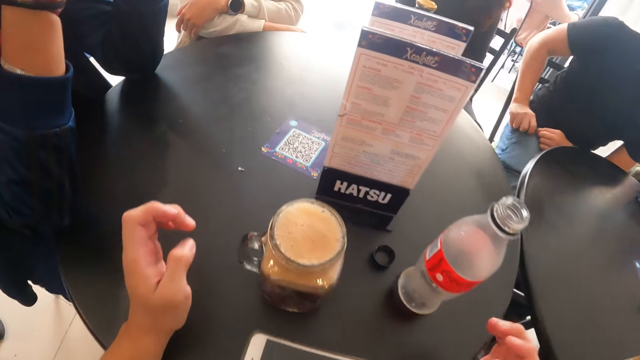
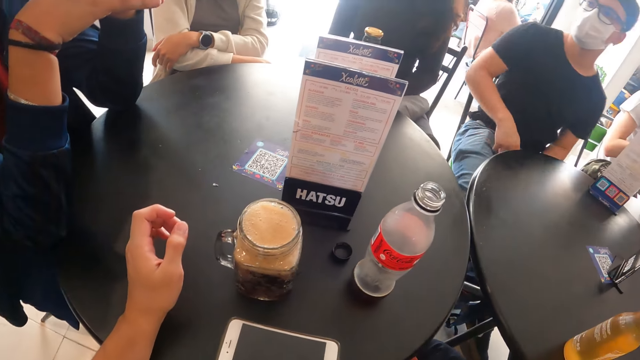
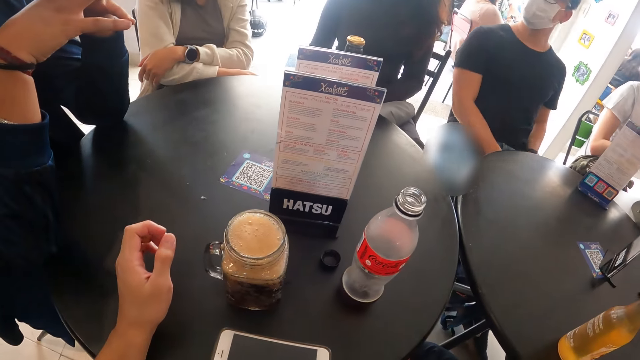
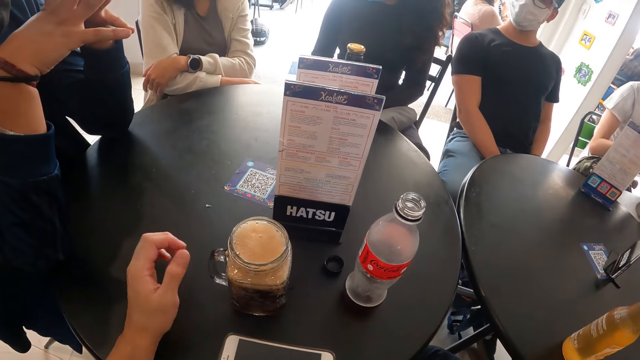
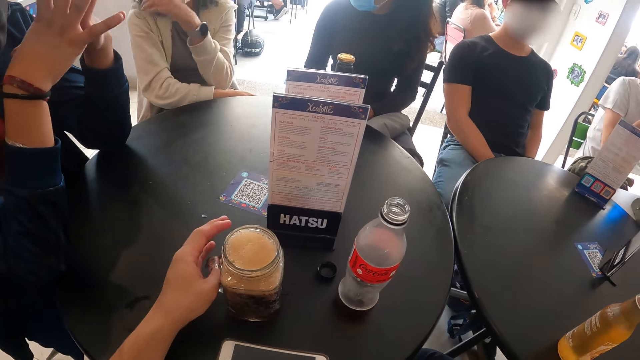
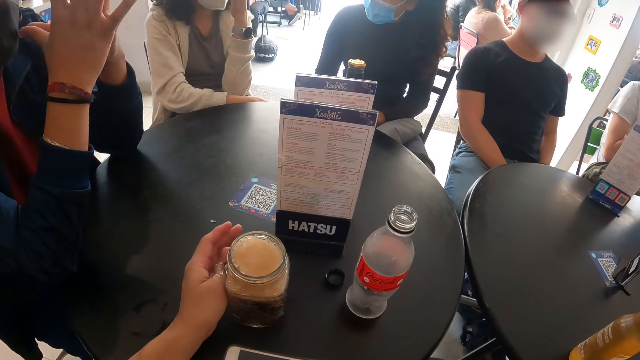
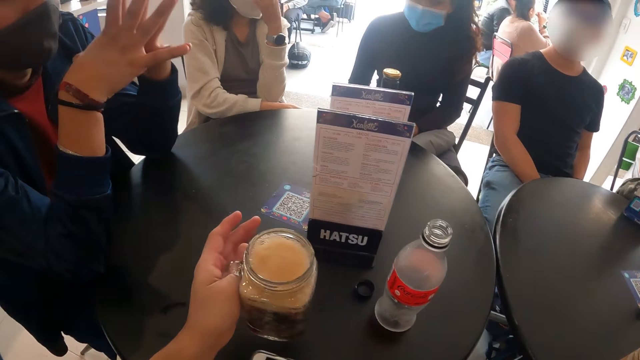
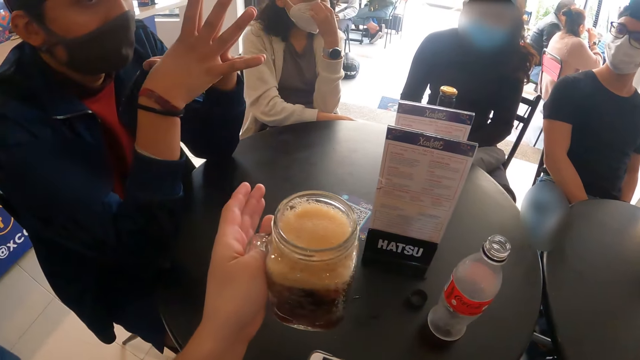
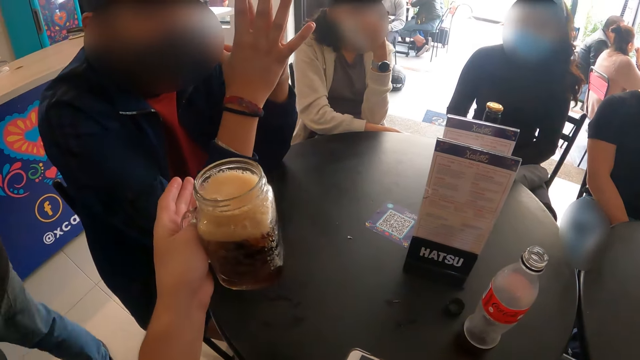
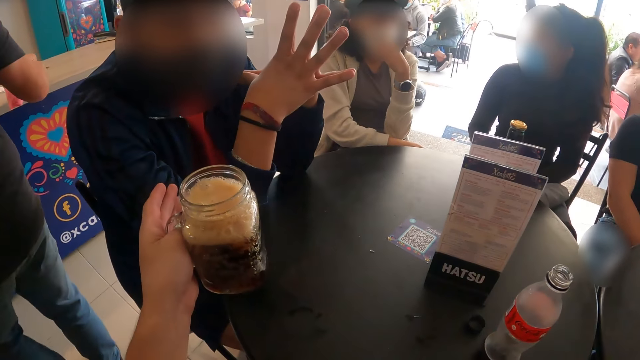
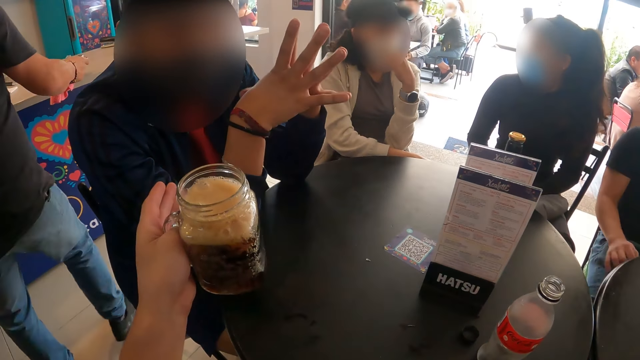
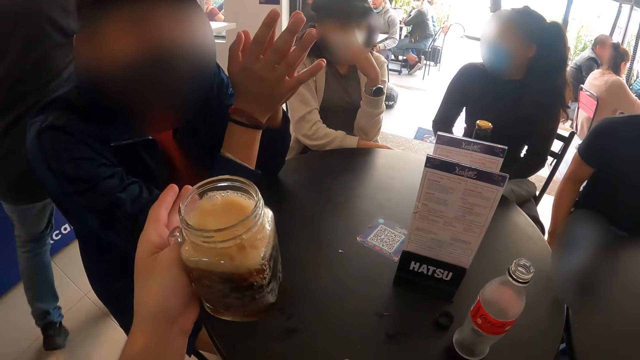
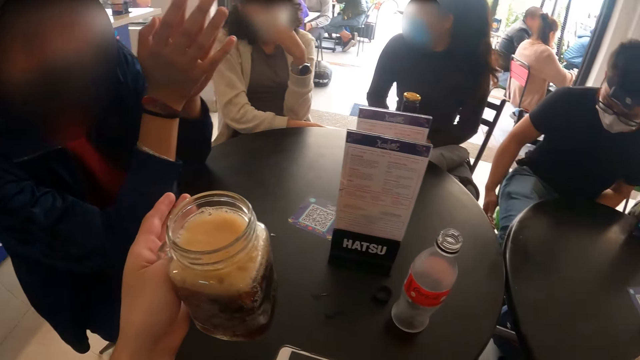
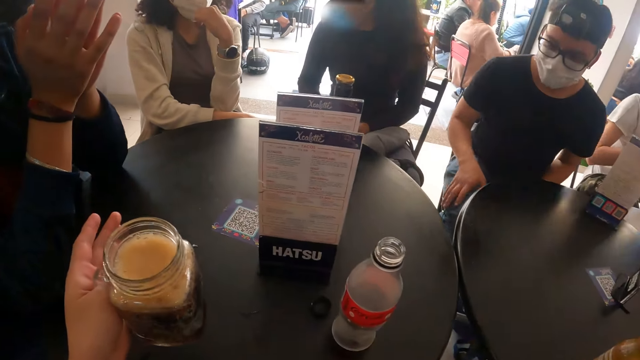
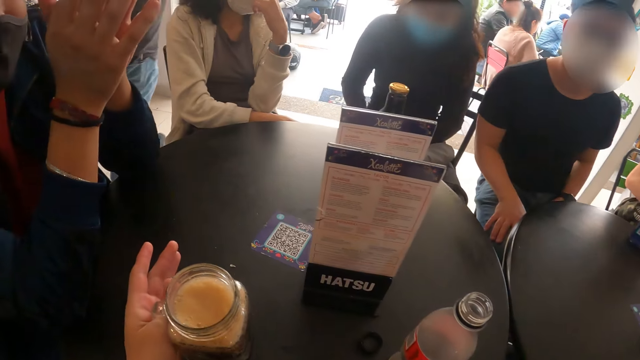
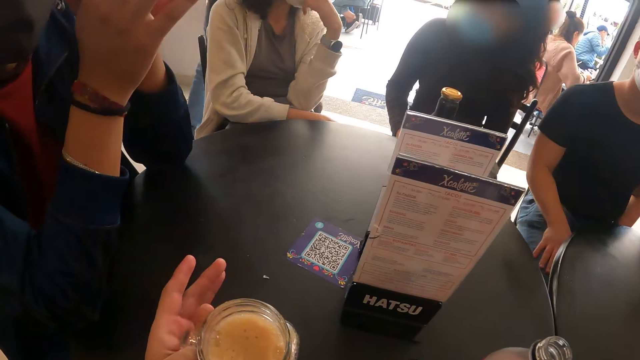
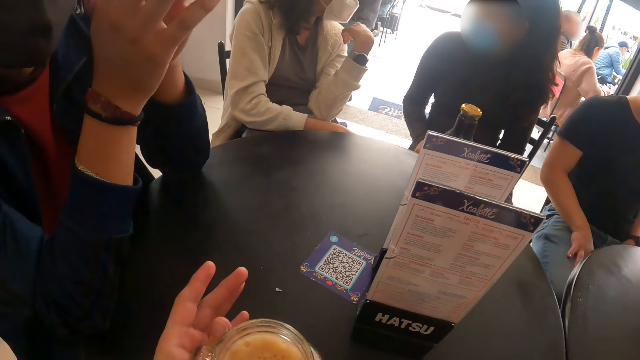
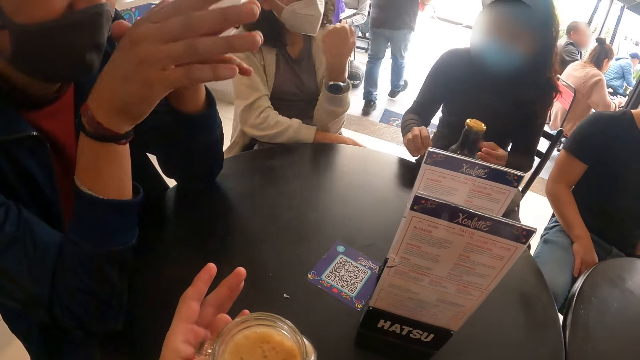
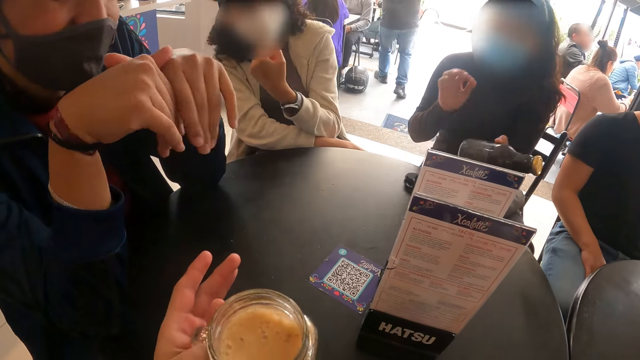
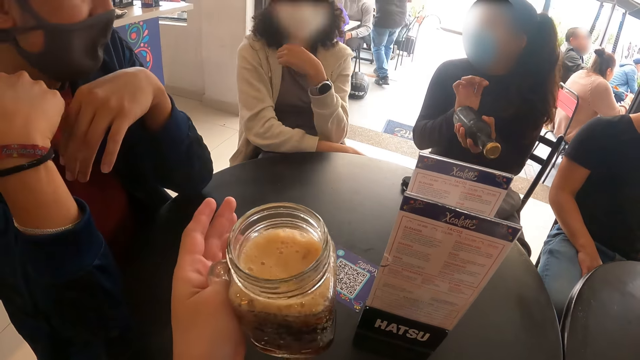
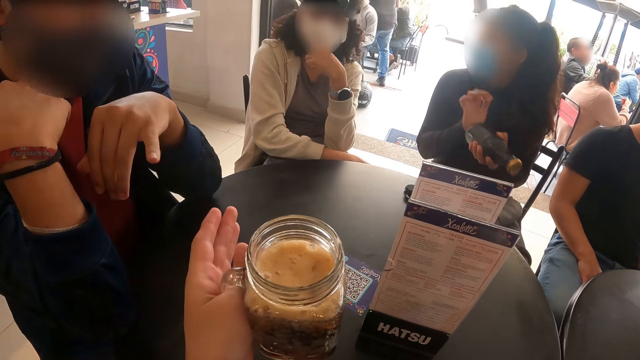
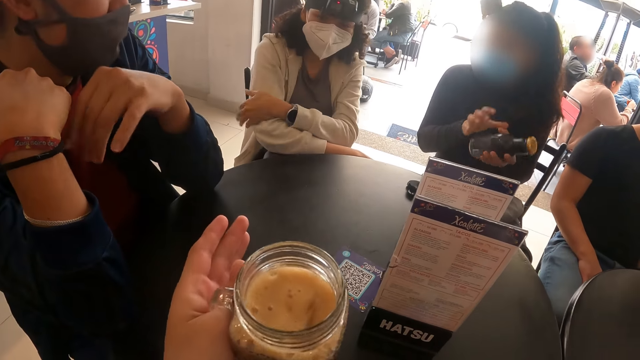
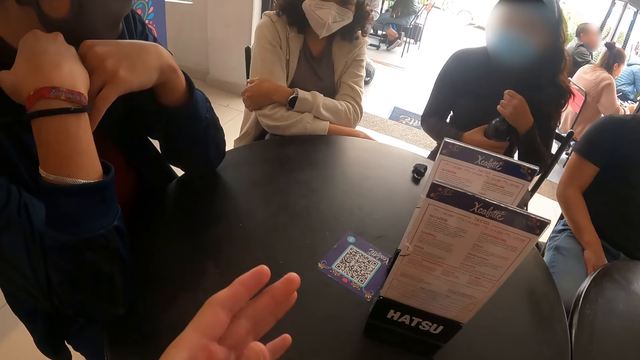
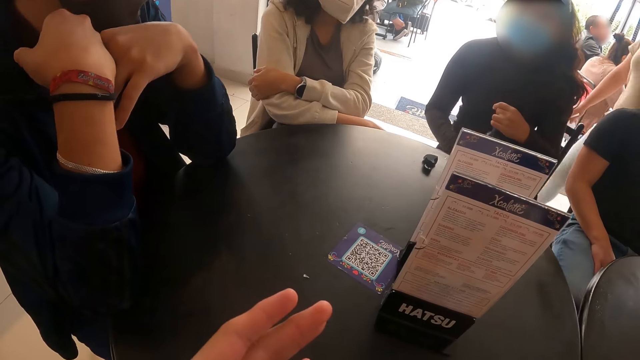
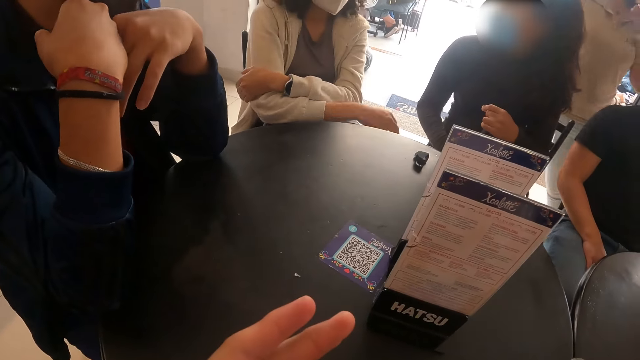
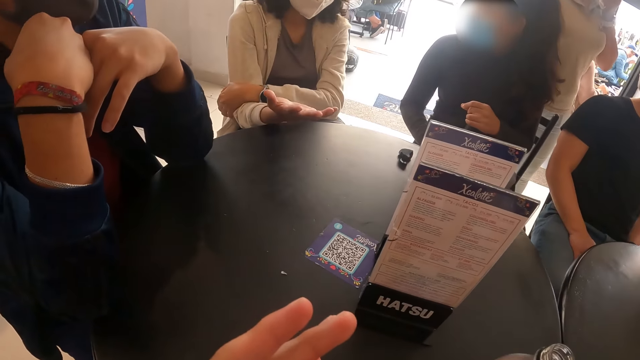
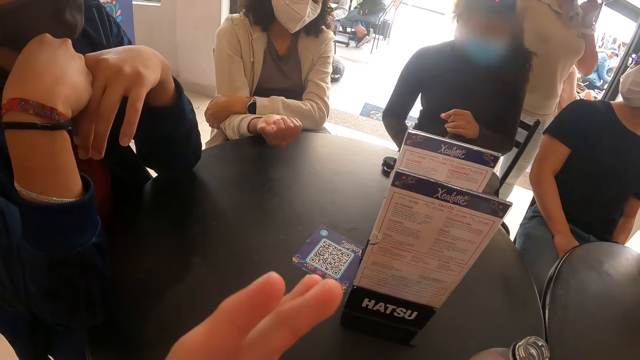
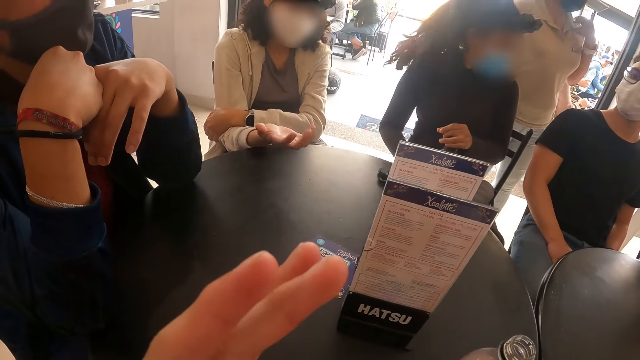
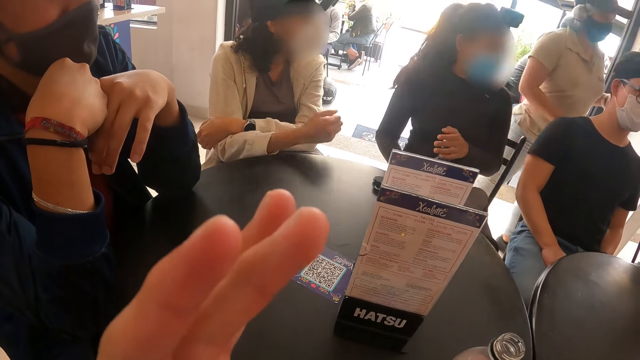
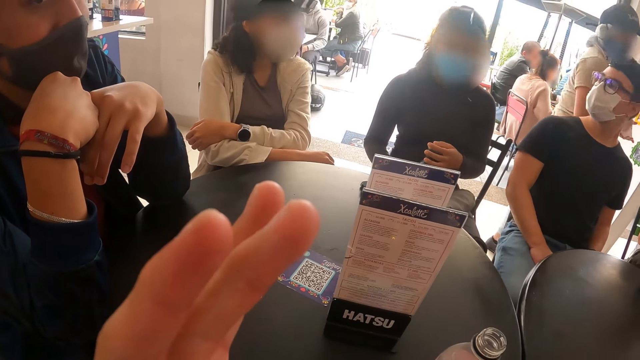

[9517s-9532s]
The camera wearer picks up the cup from the table with his left hand. The woman picks up the bottle from the table with her left hand, hits the bottle in her left hand with her right hand, and passes the bottle in her left hand to her right hand. The camera wearer drinks from the cup in his left hand. The woman holds the bottle with both hands and places the bottle in her hands on the table.

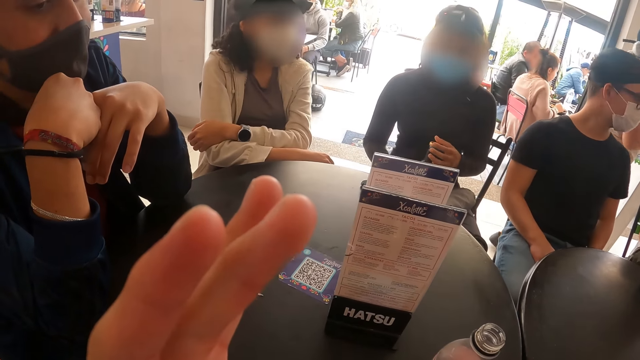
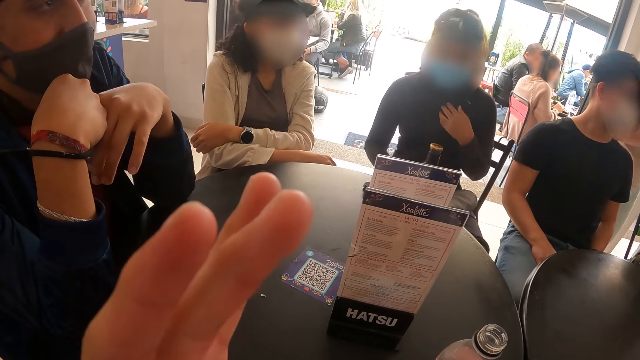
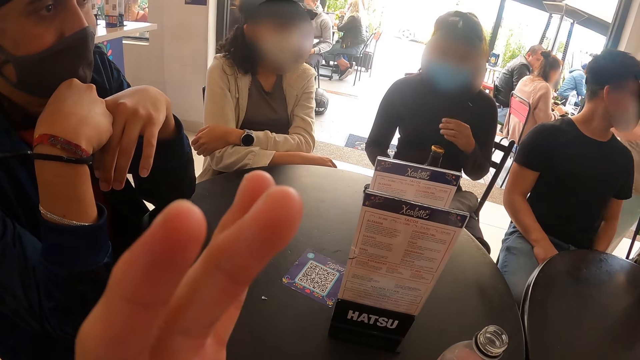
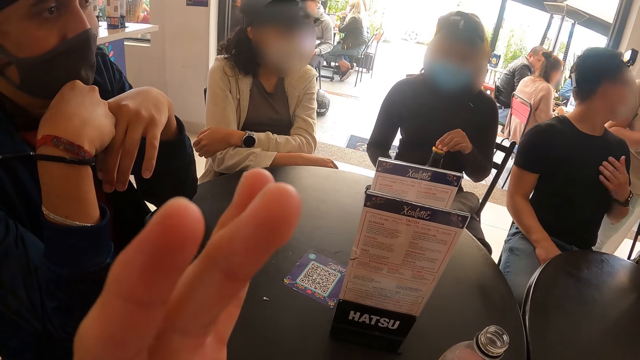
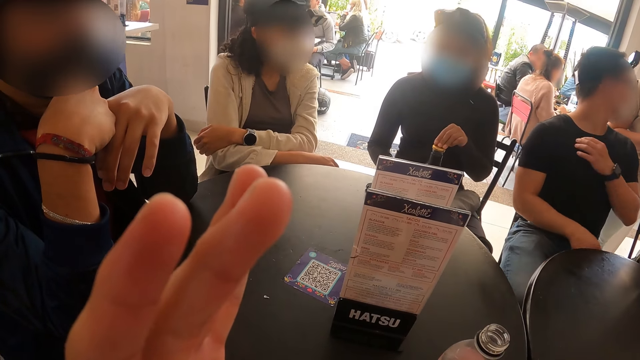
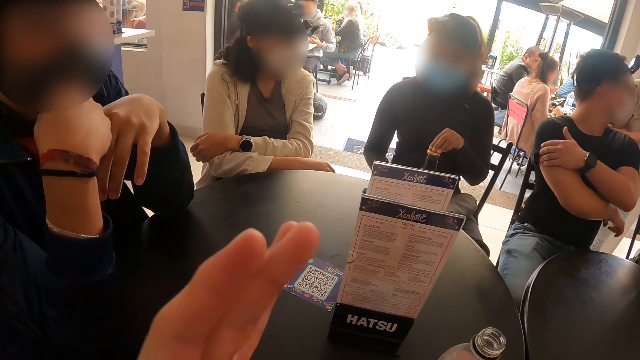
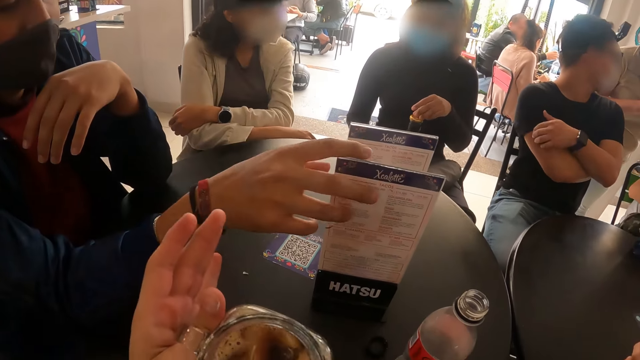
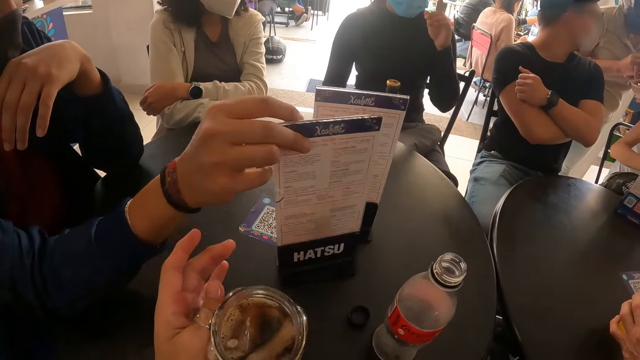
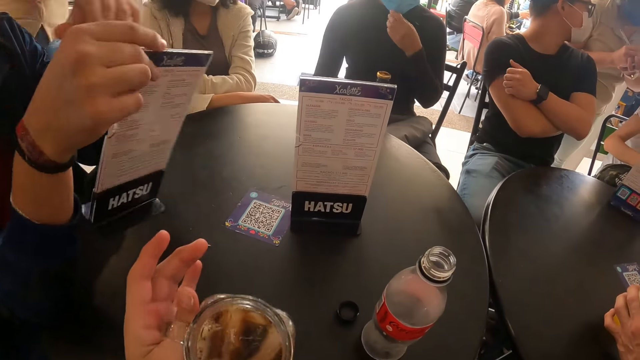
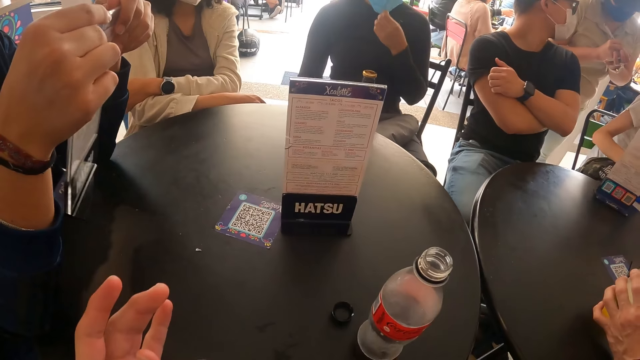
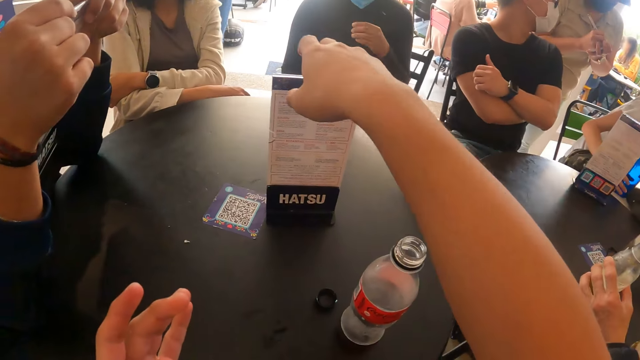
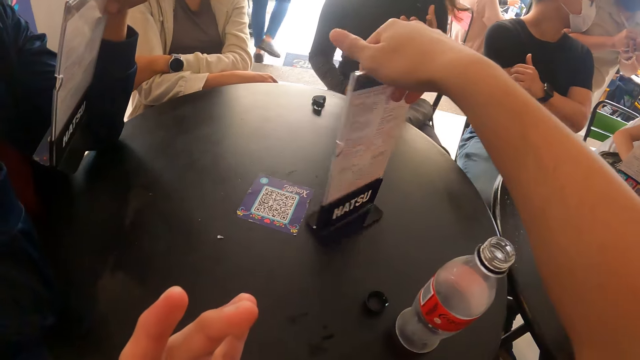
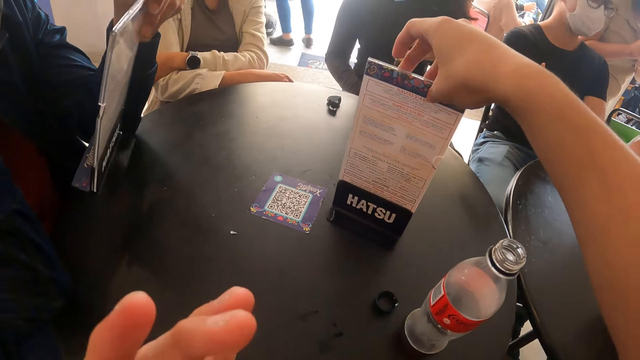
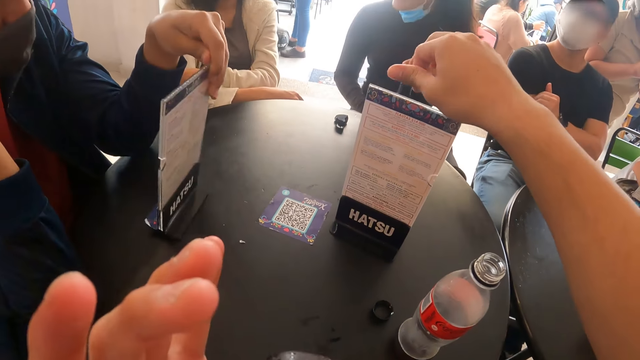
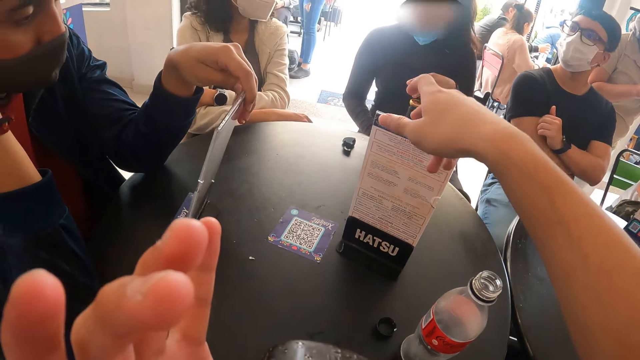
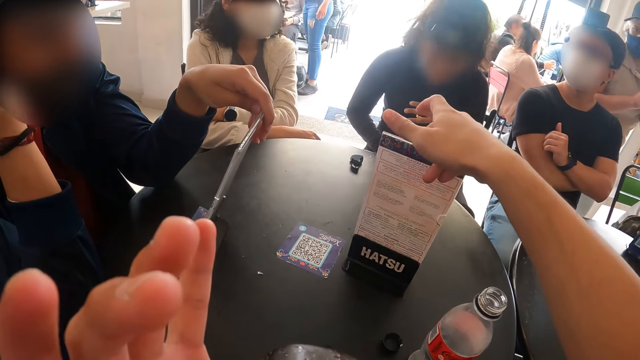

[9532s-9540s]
The woman places her left hand on the bottle on the table. The man picks up the menu list from the table with his right hand. The woman adjusts a face mask on her face with her left hand. The man holds the menu list in his right hand with both hands. The camera wearer turns the menu list on the table with his right hand. He drinks from the cup in his left hand. The man places the menu list on the table with his left hand.
